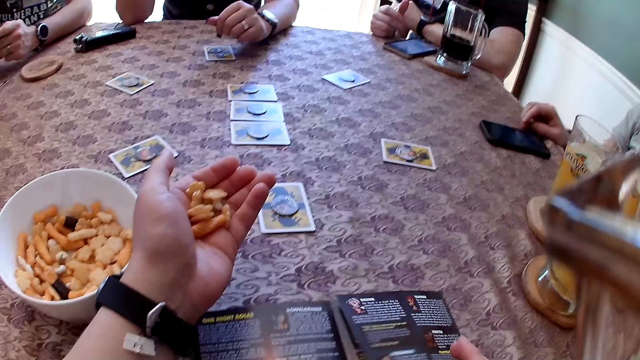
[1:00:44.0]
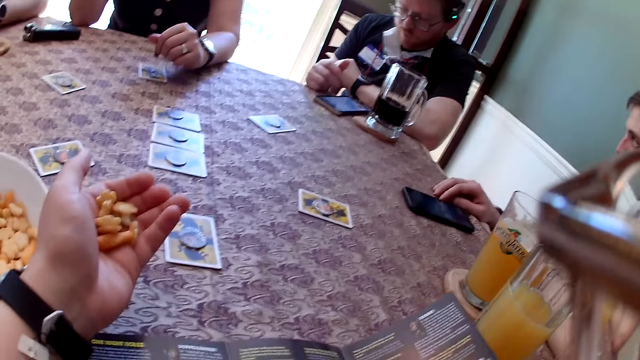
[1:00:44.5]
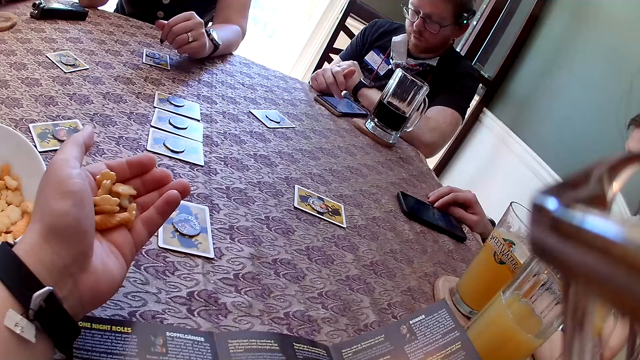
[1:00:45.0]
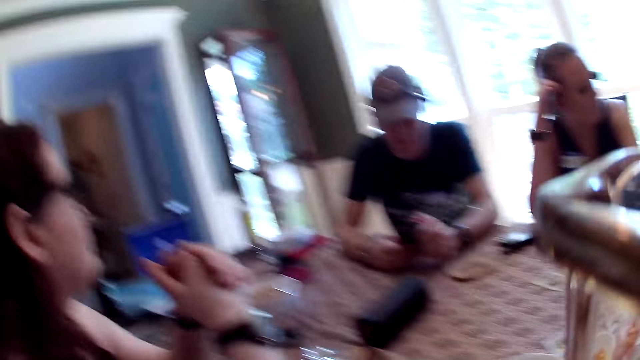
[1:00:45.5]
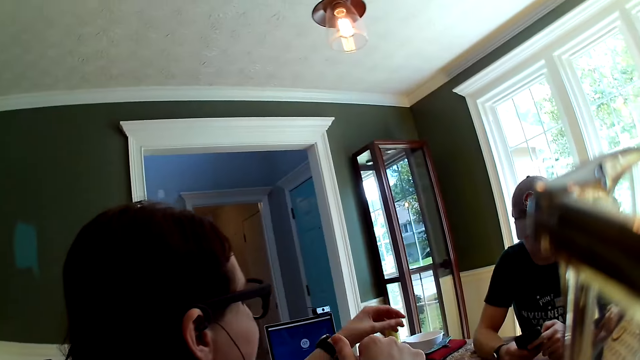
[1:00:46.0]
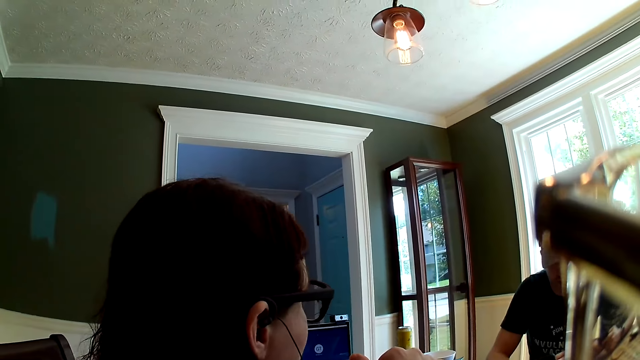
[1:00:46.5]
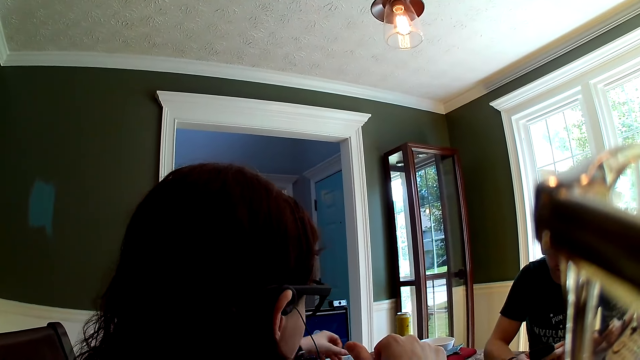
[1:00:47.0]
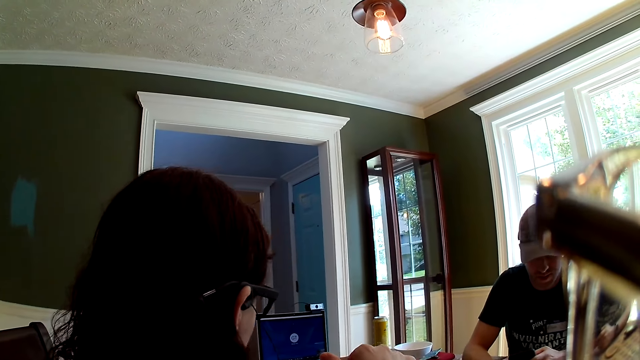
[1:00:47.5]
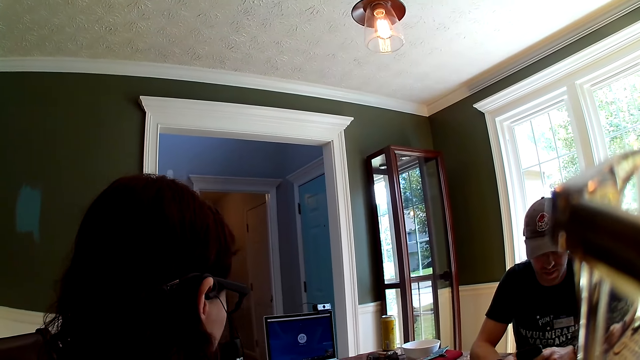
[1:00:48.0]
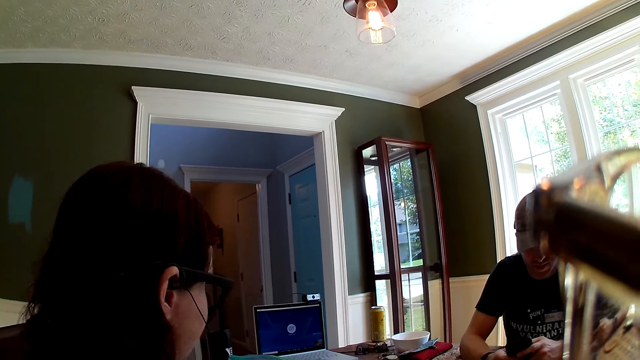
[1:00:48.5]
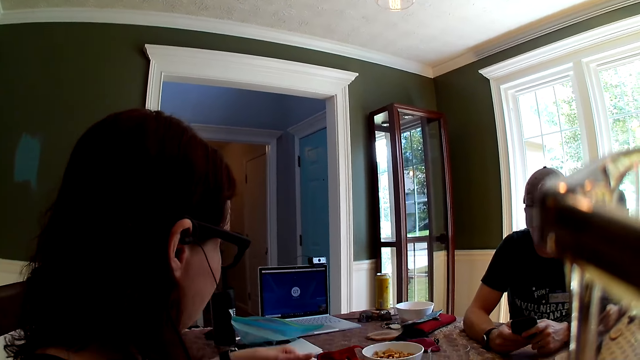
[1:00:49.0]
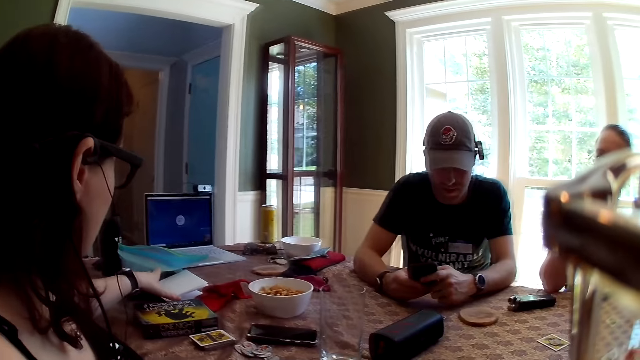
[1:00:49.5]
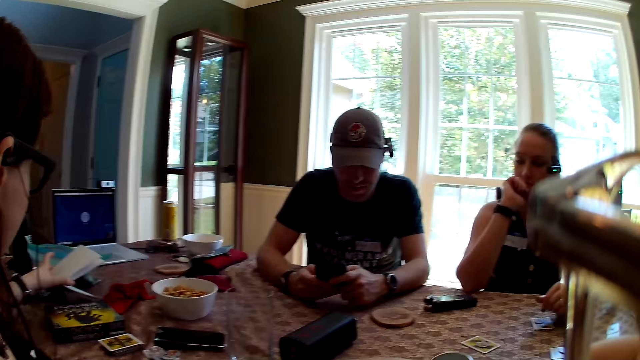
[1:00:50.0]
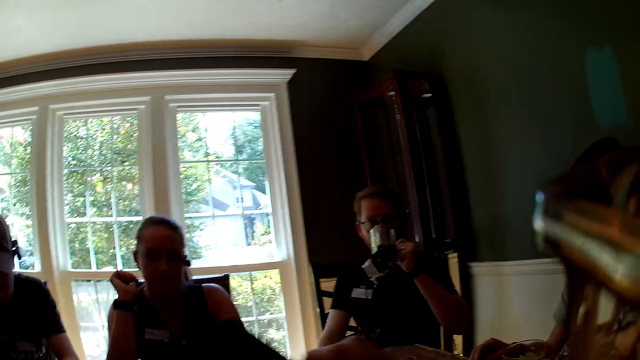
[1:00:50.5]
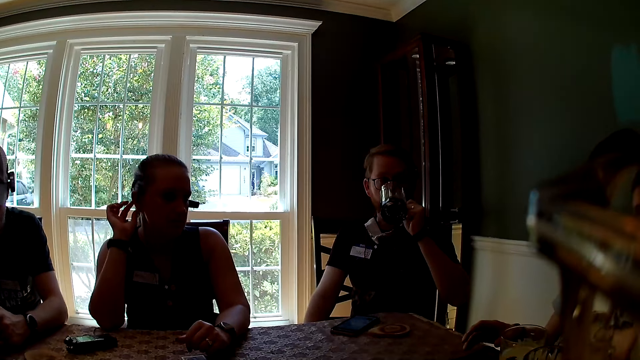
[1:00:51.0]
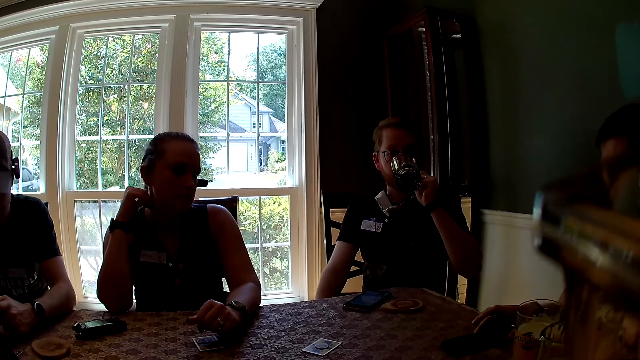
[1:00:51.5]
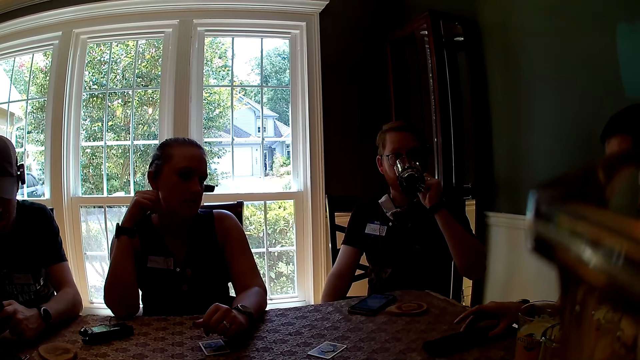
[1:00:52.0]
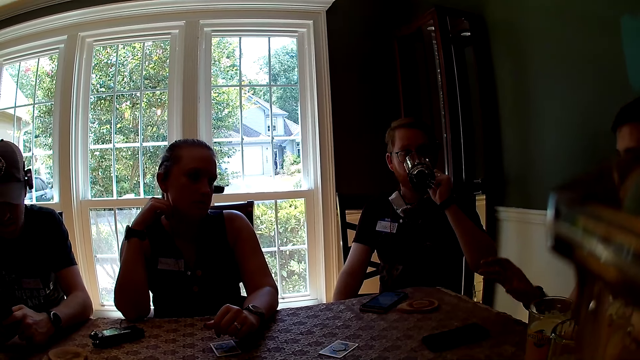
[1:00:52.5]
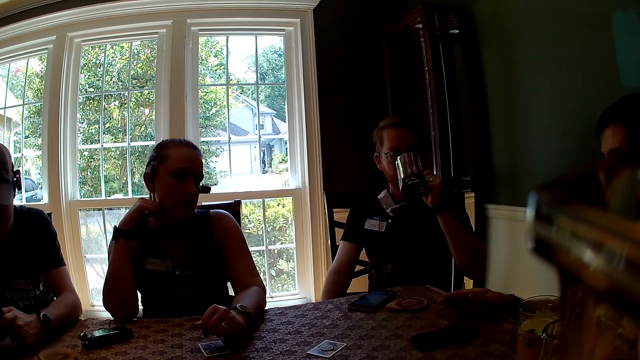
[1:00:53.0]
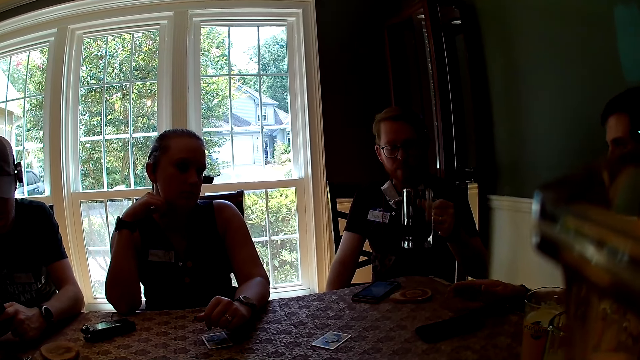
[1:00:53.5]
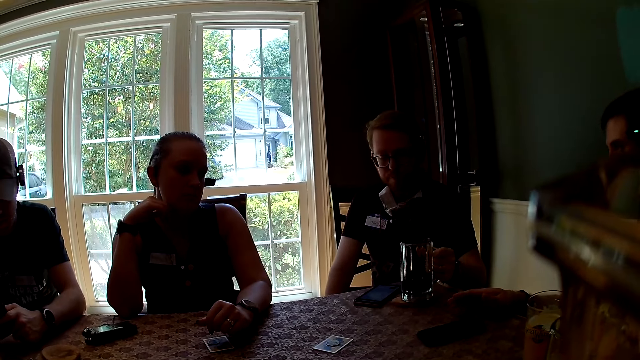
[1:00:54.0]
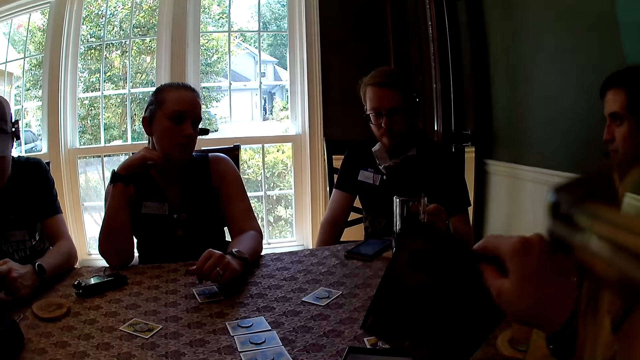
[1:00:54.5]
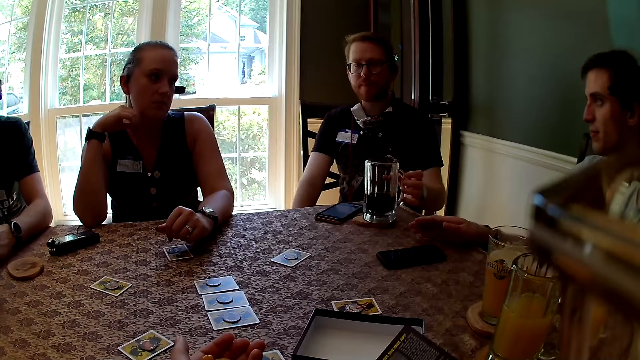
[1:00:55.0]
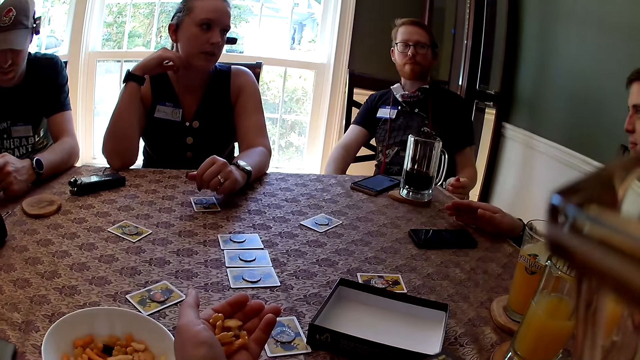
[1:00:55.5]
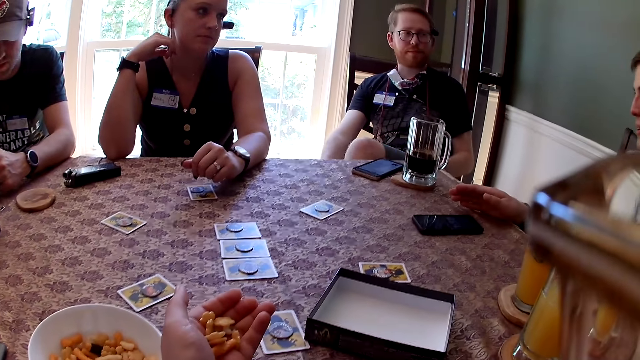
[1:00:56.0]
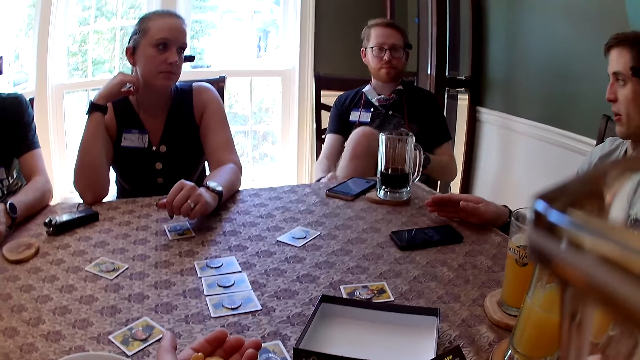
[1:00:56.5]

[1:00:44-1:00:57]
The camera wearer adjusts a book on a table. A lady interacts with a man. A woman picks up a paper from the table with her left hand. The camera wearer looks around a room. Another man drinks from a cup of beer in his left hand. Another man pushes a phone on the table with his right hand. The man with the cup of beer drops the cup of beer on the table with his left hand. The camera wearer picks up a manual pamphlet from a paper carton with her right hand. She drops the manual pamphlet on the table with her right hand. She adjusts the book on the table.

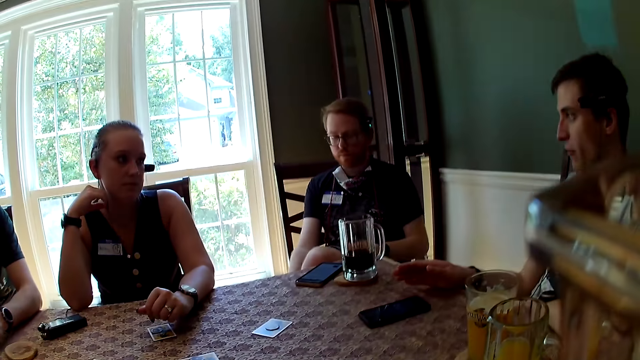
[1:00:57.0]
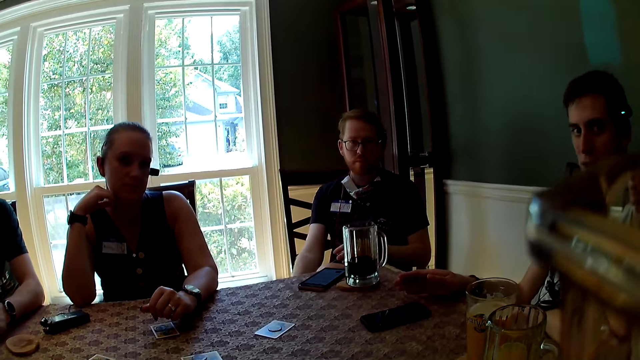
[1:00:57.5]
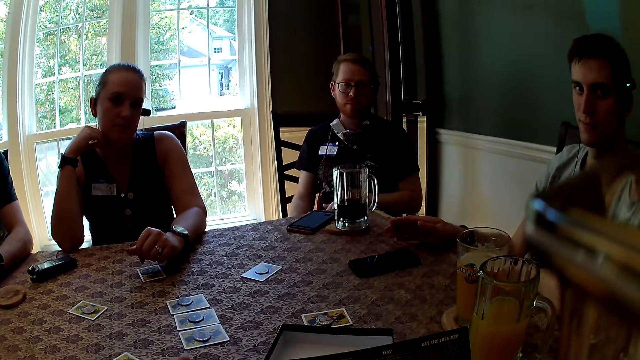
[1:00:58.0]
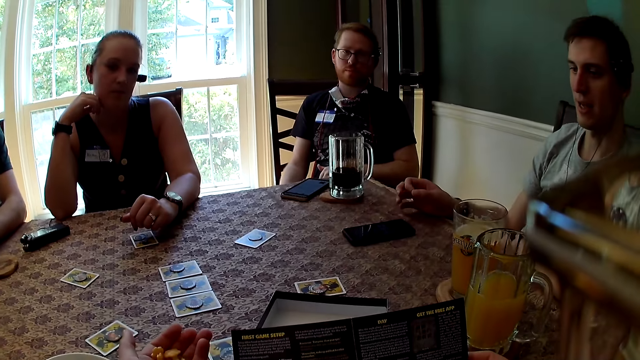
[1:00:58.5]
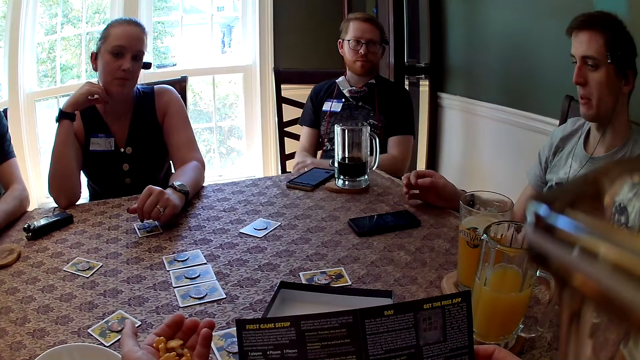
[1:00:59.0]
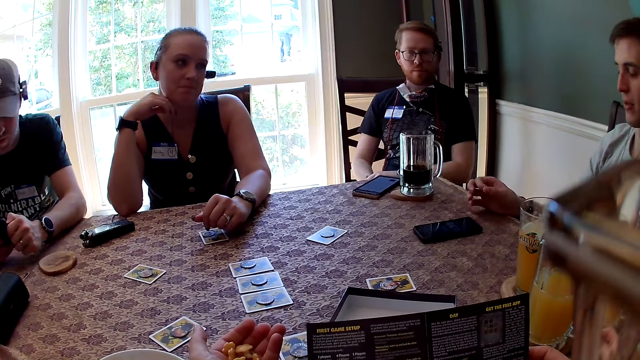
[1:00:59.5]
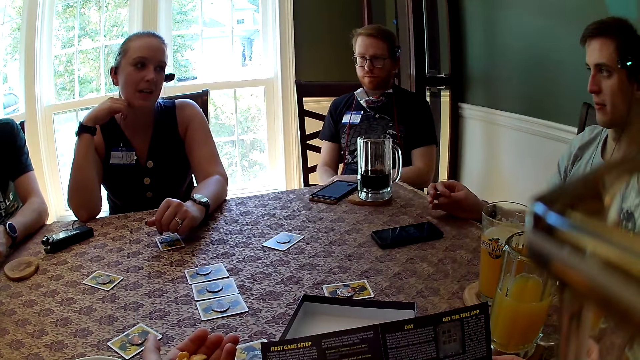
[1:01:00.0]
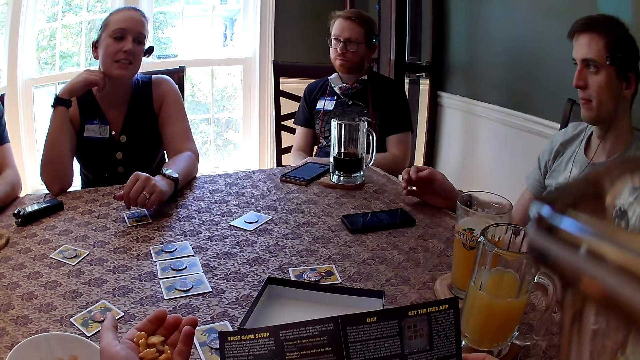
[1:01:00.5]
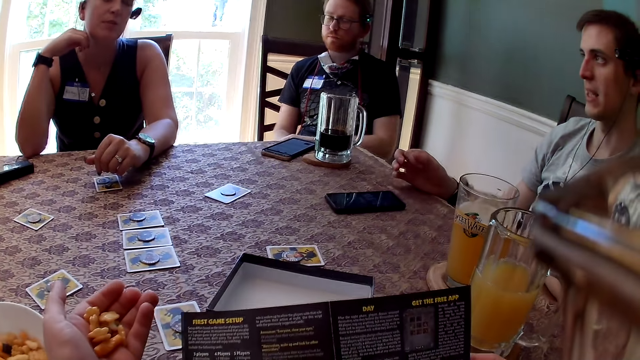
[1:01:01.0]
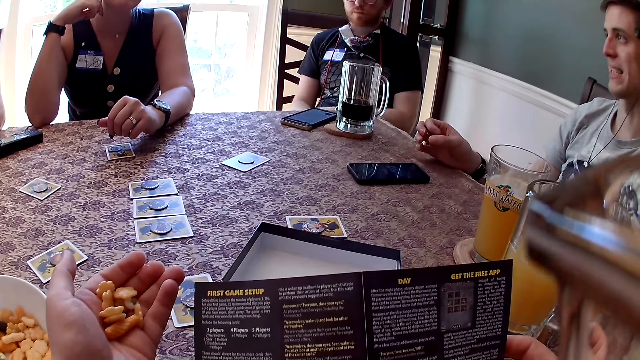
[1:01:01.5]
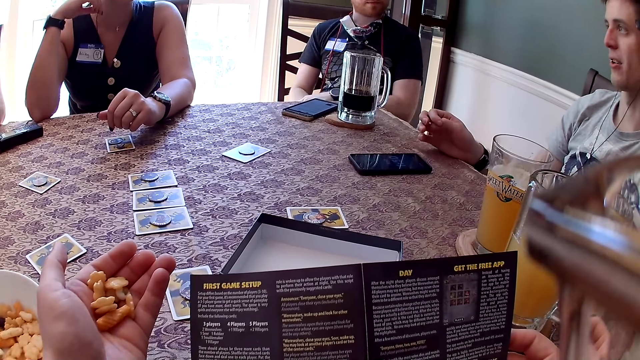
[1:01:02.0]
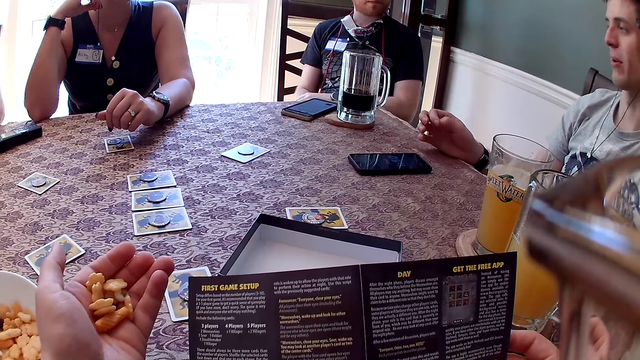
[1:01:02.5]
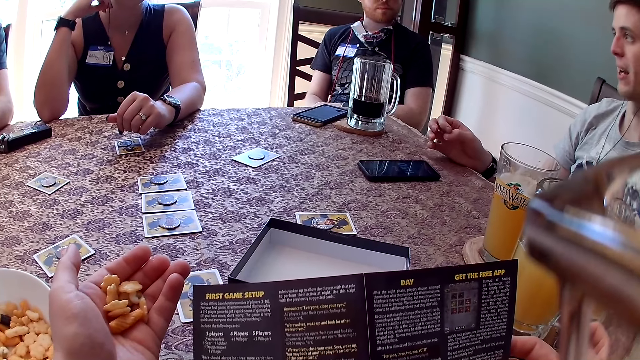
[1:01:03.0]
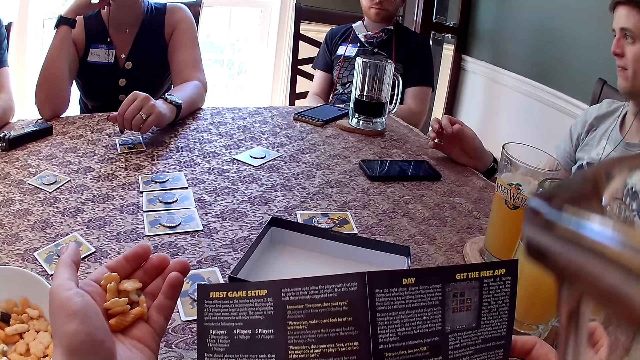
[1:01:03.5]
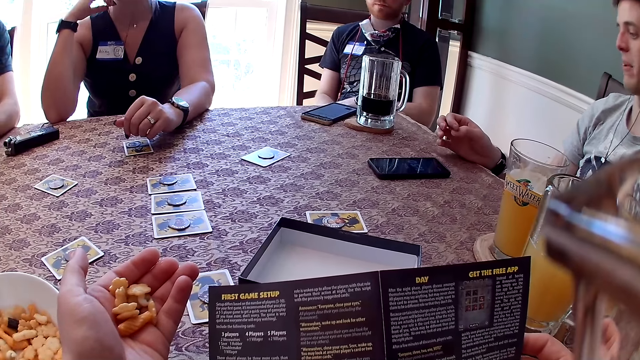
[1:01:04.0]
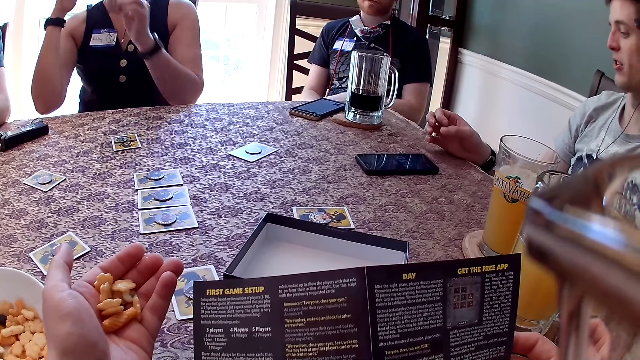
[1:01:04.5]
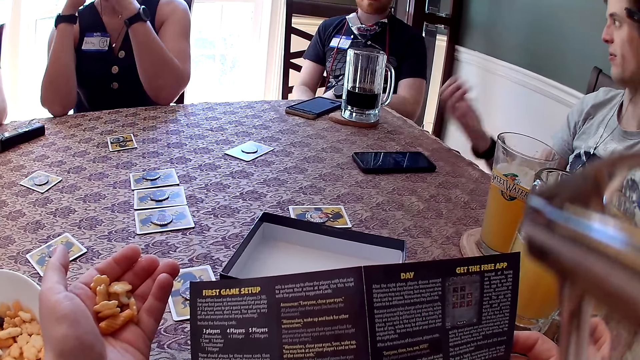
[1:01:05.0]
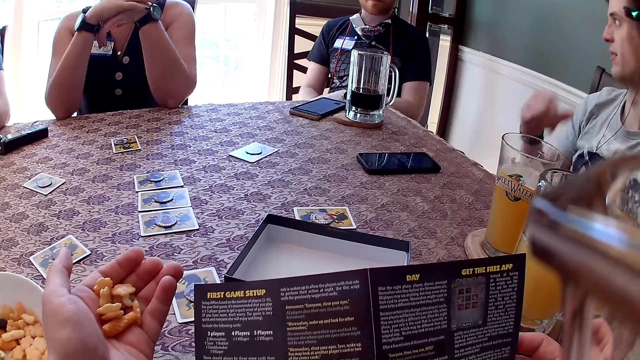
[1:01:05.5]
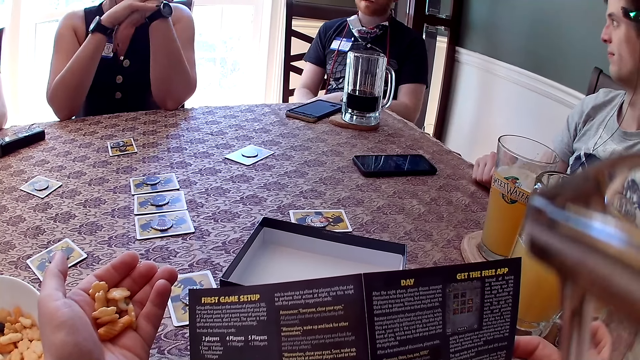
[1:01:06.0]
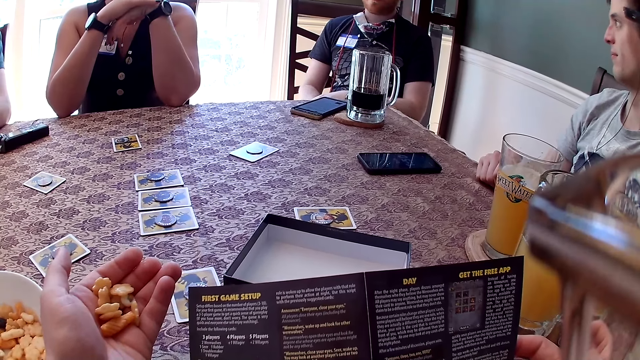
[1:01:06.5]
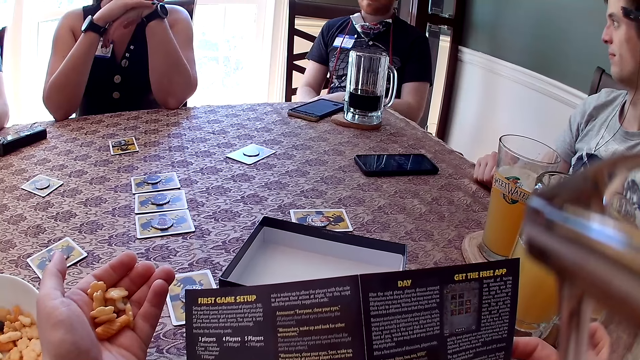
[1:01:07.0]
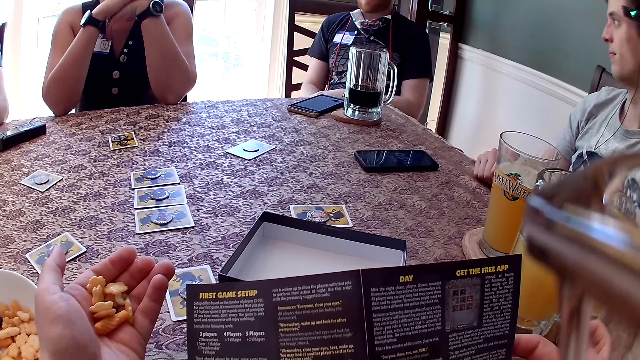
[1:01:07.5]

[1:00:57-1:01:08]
A man adjusts himself on a chair. The camera wearer holds the manual pamphlet with her right hand. Another man interacts with the camera wearer. The camera wearer reads a paper. The other man interacts with a lady.
